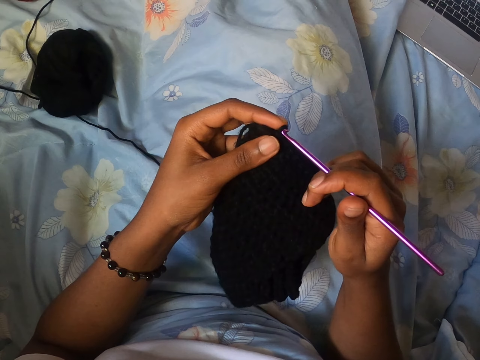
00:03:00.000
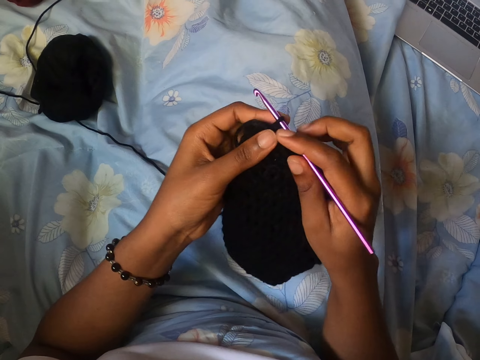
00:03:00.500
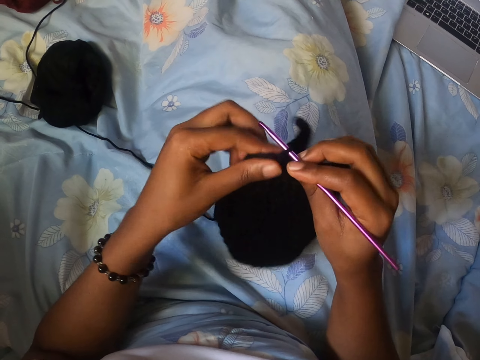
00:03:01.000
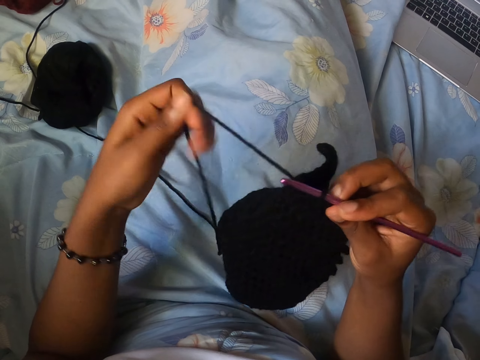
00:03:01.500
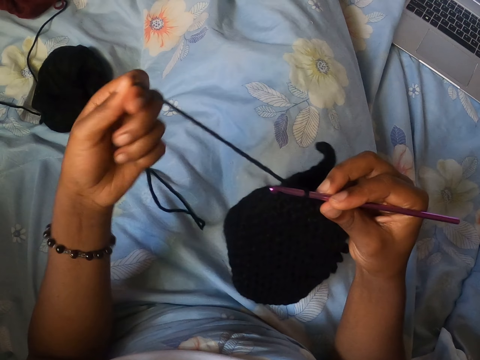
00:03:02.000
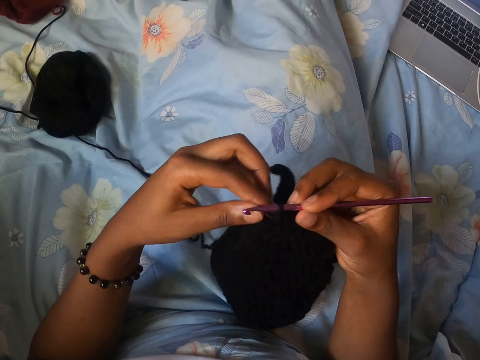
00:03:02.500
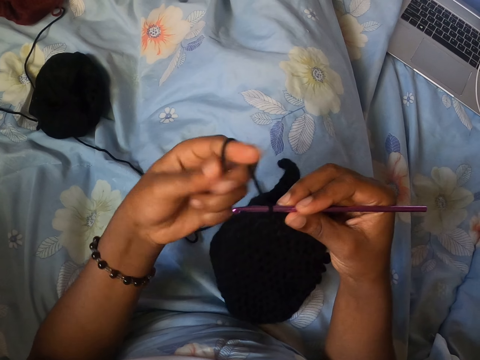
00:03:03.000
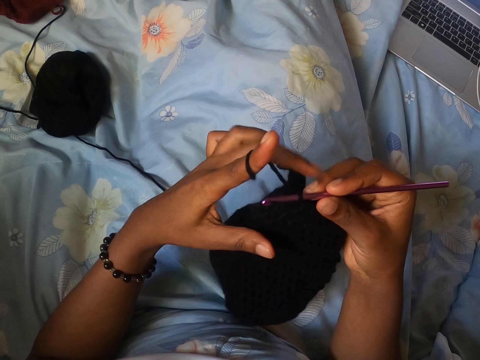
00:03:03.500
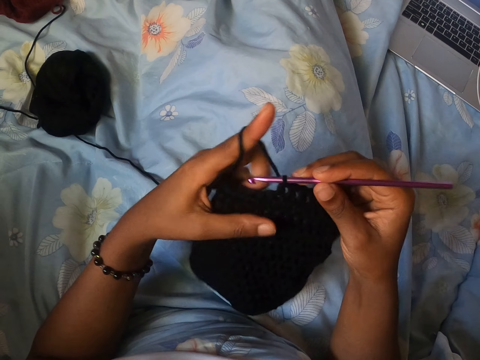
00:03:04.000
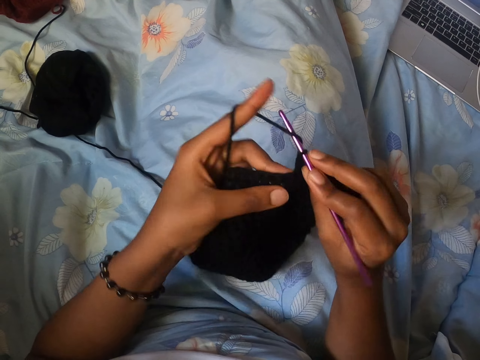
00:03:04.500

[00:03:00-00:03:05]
The camera wearer crochets the black piece of yarn with the crochet hook in her right hand.

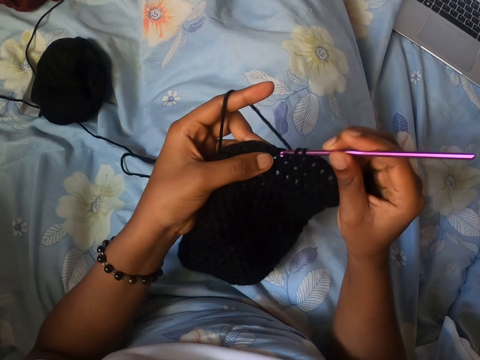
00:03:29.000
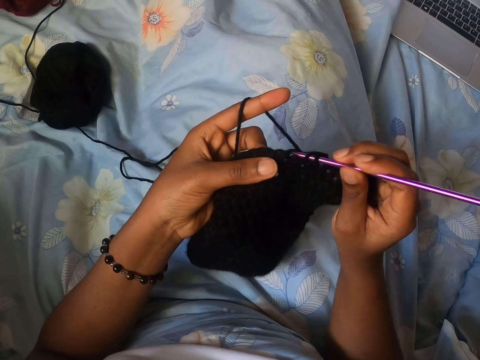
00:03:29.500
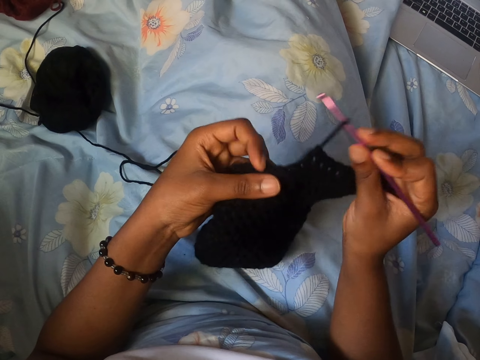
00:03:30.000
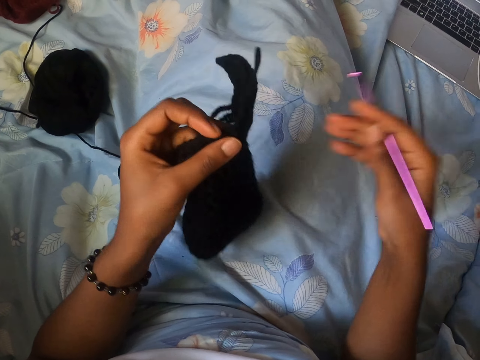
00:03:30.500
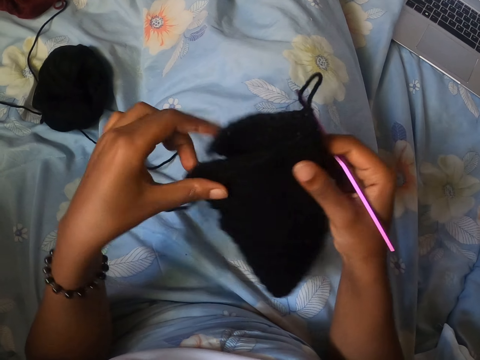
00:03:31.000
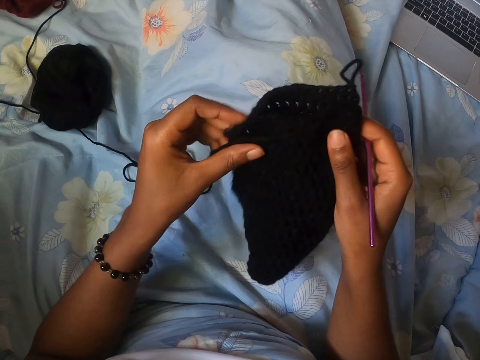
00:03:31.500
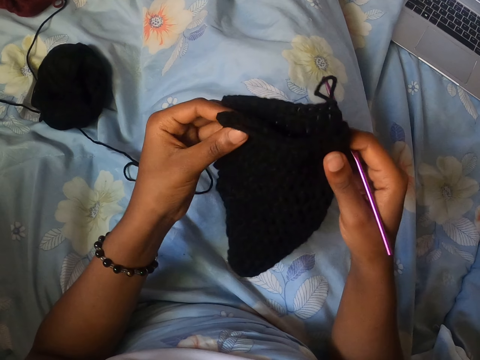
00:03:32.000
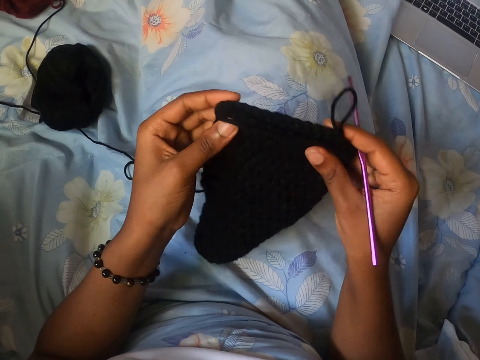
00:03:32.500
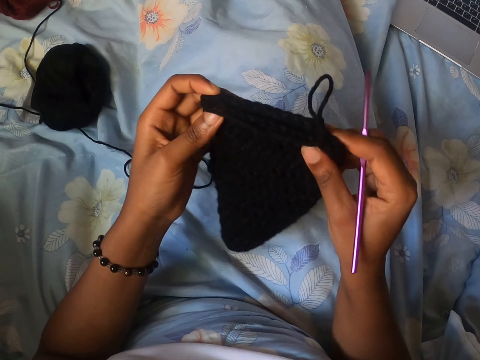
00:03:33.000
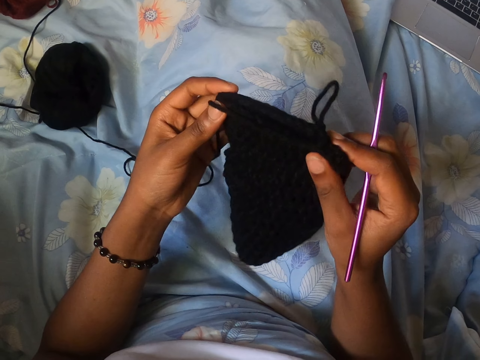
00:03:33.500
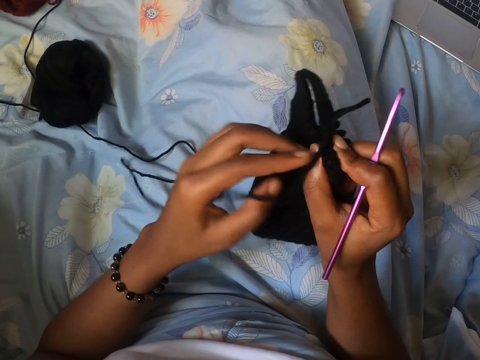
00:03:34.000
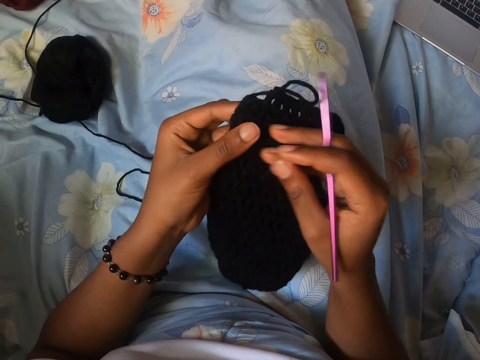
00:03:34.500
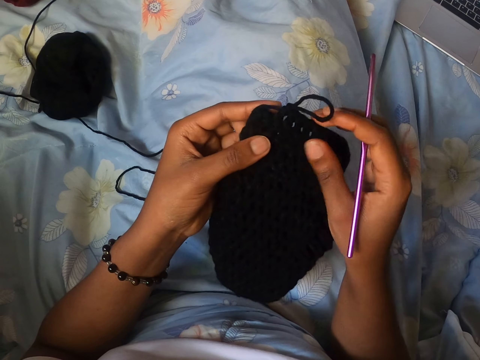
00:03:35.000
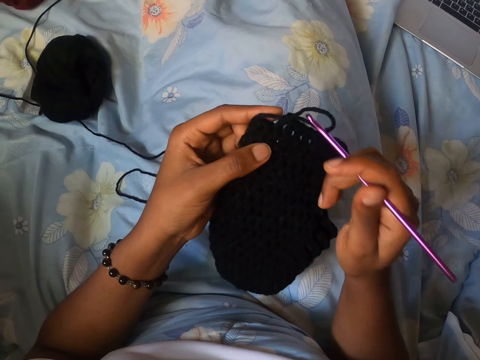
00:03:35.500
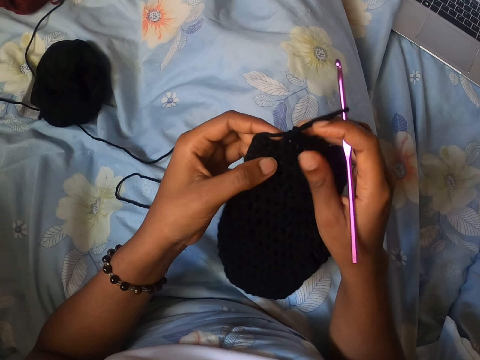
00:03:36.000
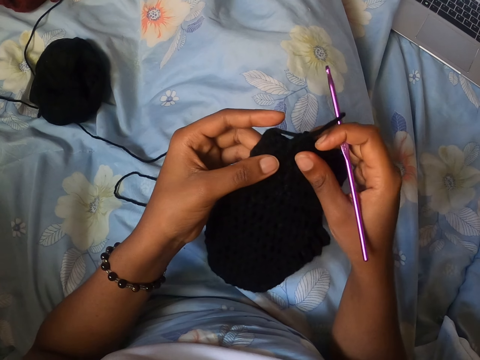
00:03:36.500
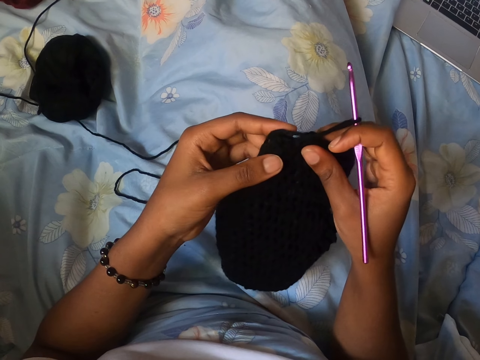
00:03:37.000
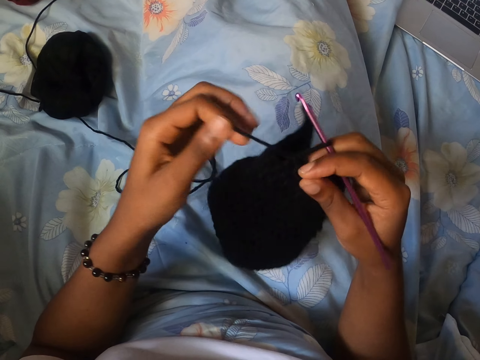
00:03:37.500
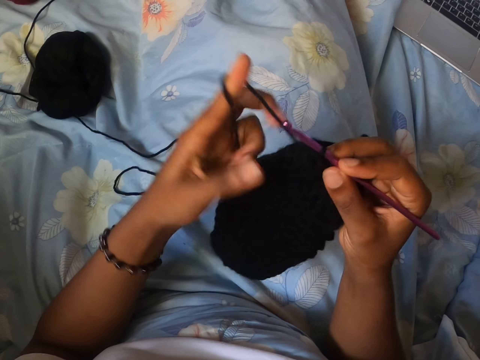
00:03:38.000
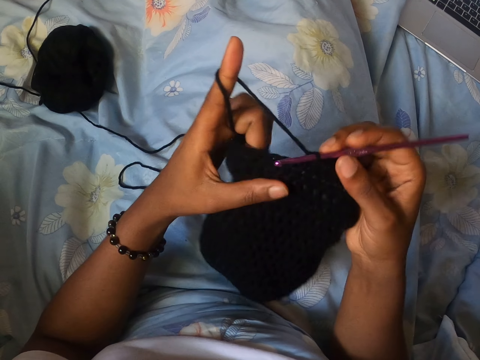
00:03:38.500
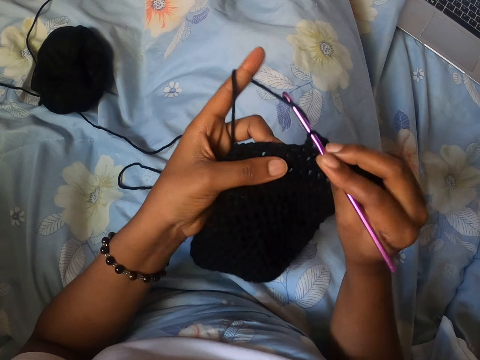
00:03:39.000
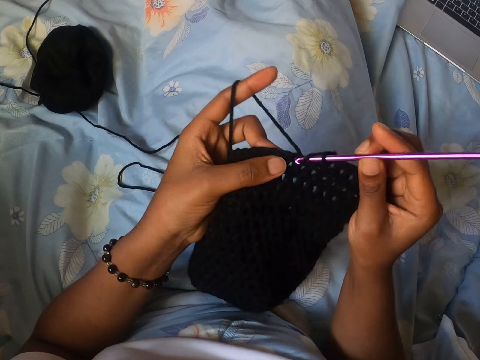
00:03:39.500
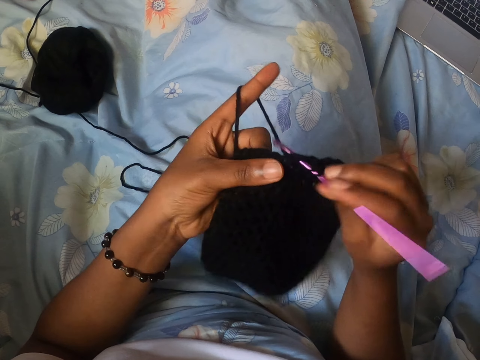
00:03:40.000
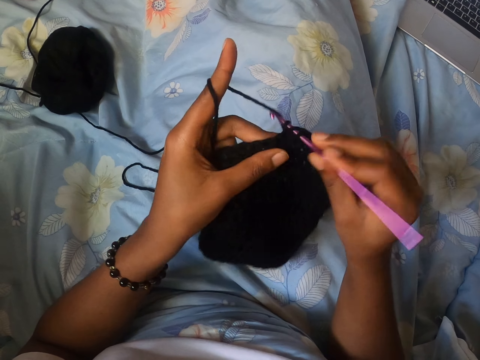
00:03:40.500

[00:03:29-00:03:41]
The camera wearer adjusts the black piece of yarn with both hands. She crochets the black piece of yarn with the crochet hook in her right hand.

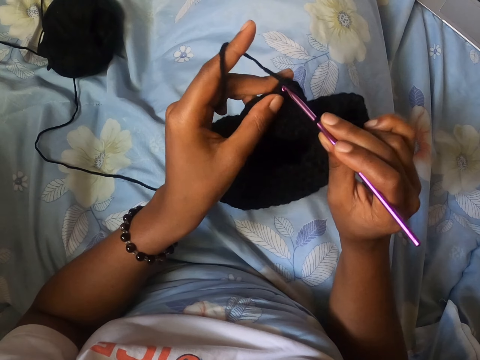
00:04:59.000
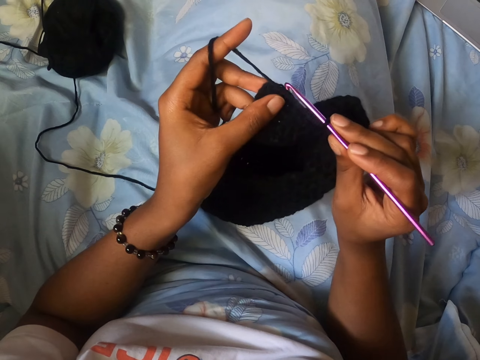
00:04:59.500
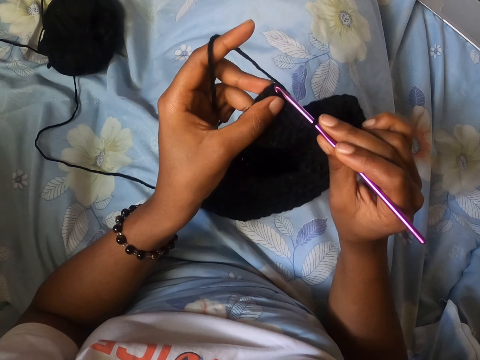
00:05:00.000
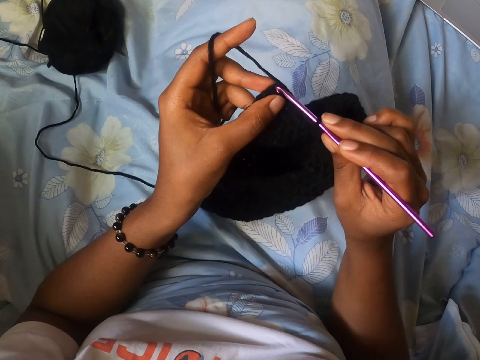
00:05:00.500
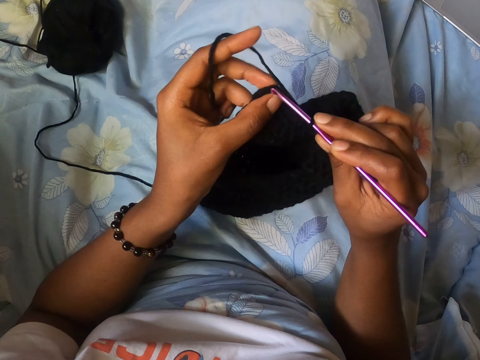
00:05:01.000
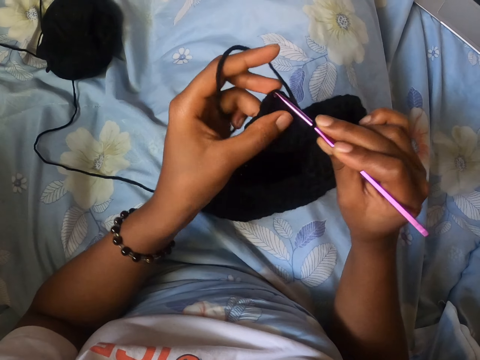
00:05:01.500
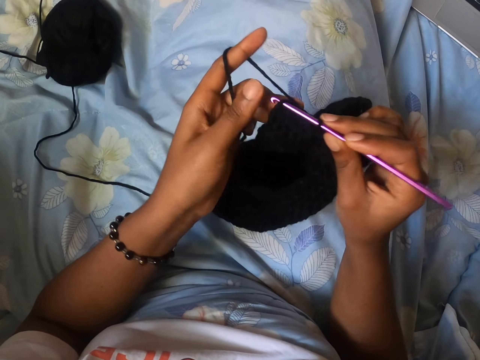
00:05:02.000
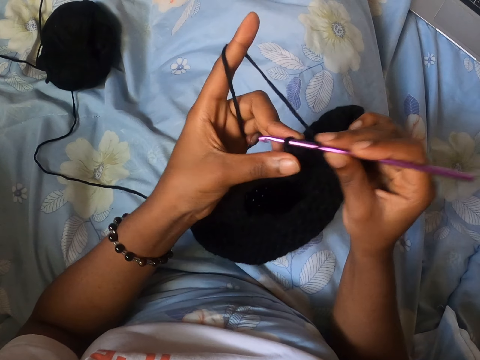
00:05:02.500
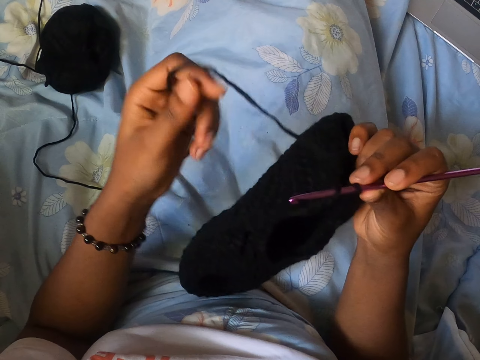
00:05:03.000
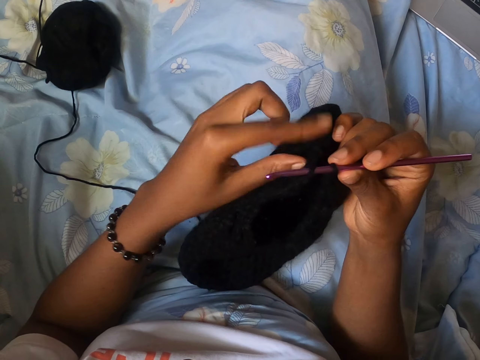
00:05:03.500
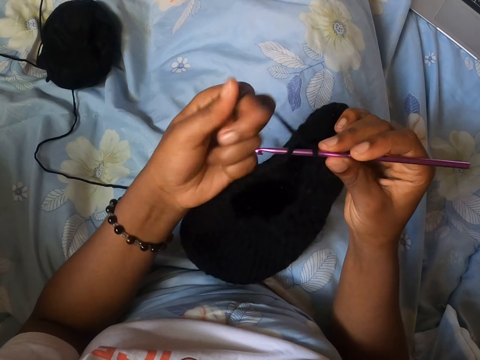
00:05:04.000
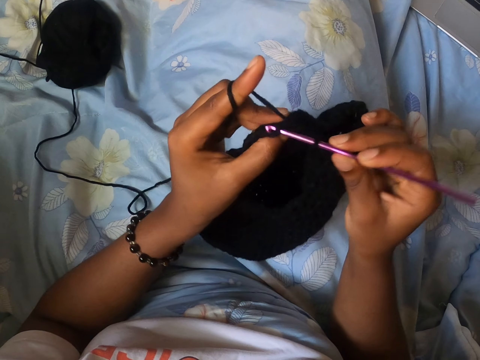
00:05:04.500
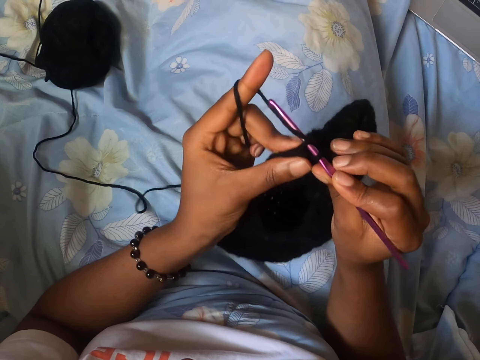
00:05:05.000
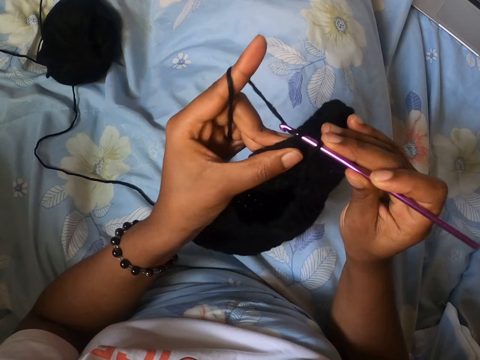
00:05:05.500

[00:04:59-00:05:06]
The camera wearer knits the thread with the crochet hook.

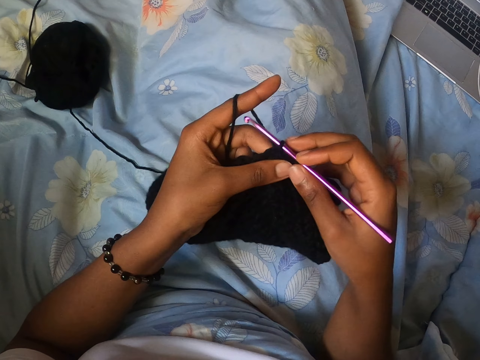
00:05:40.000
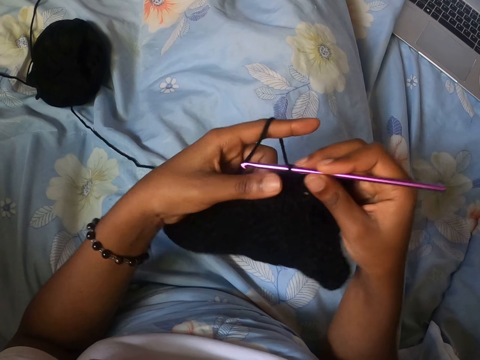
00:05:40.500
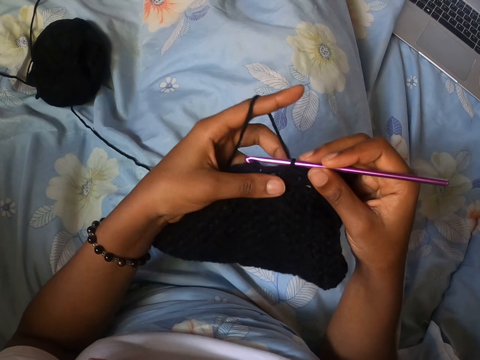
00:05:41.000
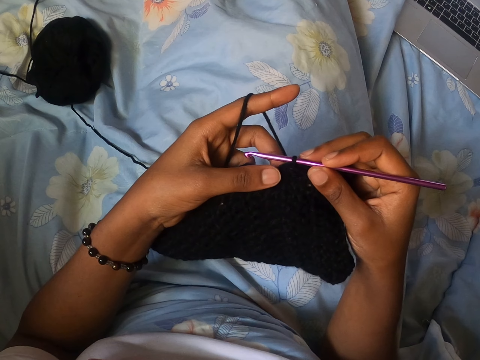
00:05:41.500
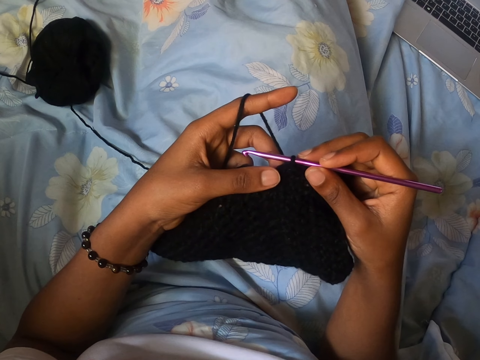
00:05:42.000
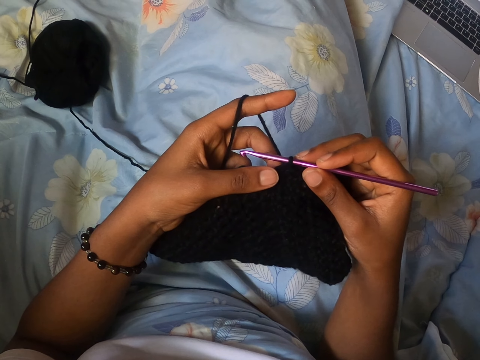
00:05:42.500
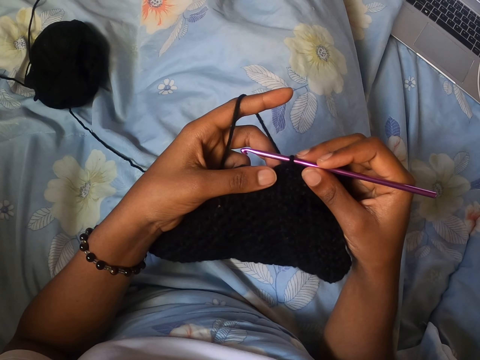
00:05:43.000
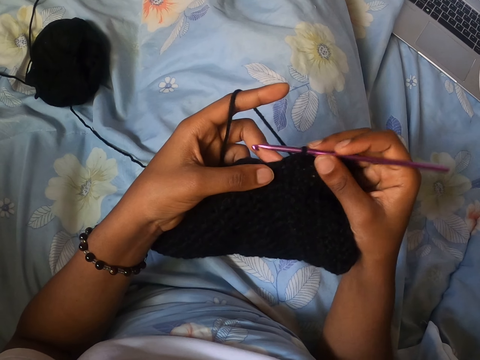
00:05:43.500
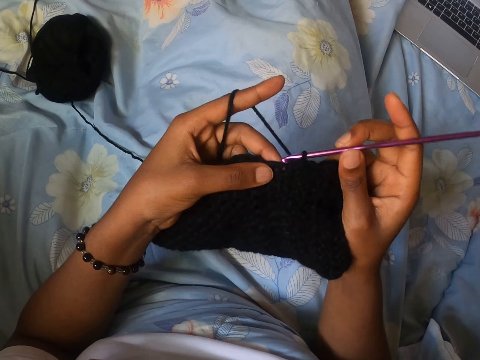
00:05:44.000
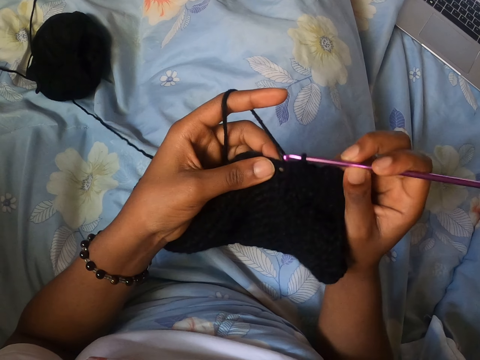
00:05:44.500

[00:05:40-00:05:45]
The camera wearer stares at the knitted thread. They knit the thread with the crochet hook.
